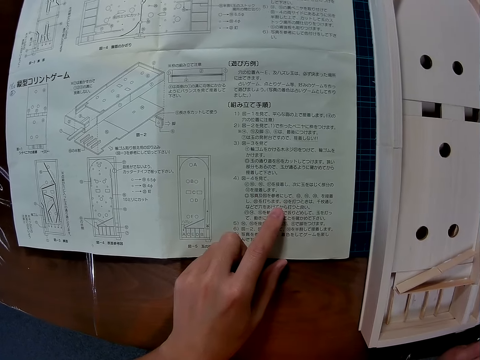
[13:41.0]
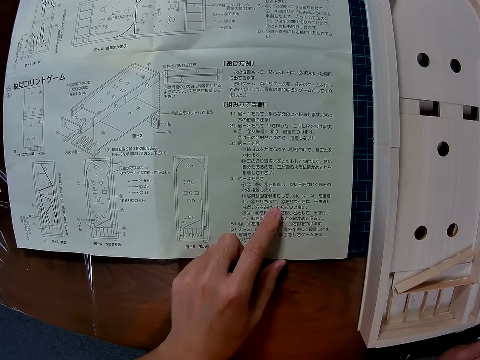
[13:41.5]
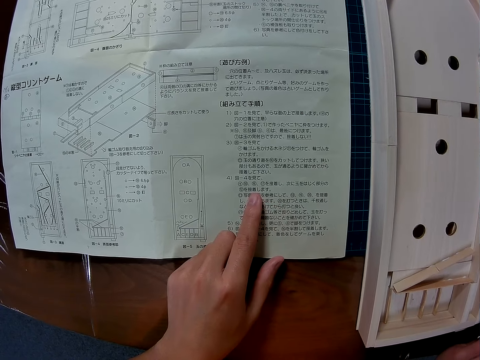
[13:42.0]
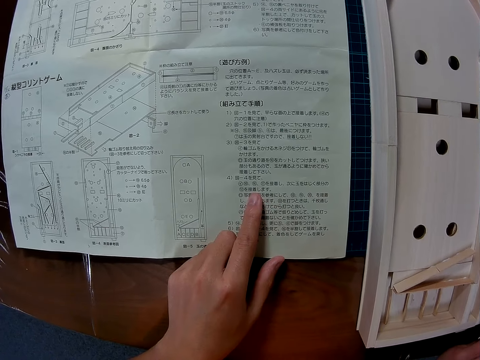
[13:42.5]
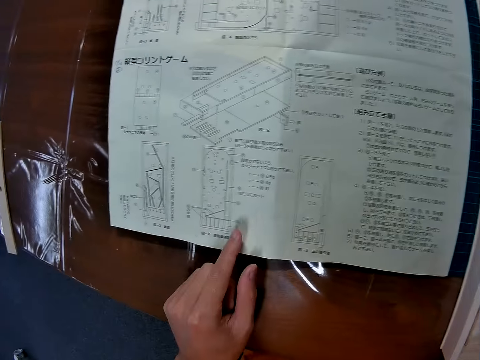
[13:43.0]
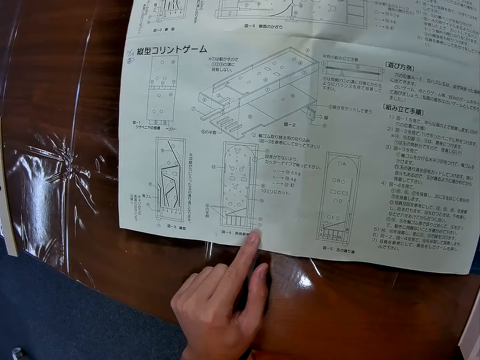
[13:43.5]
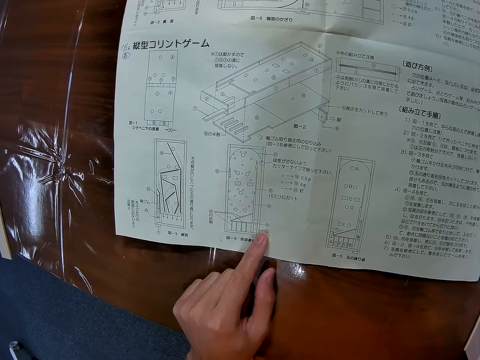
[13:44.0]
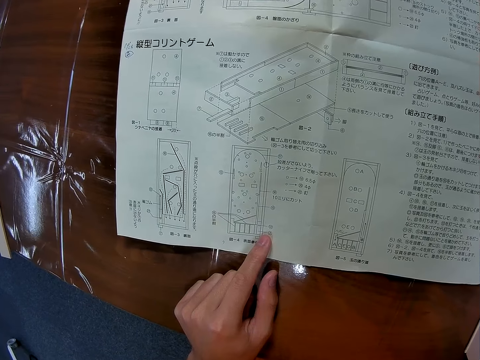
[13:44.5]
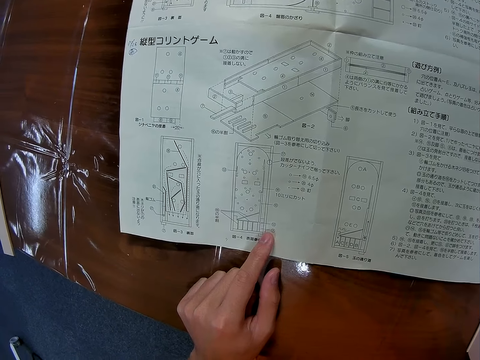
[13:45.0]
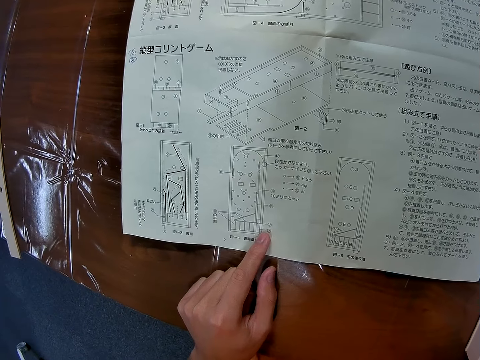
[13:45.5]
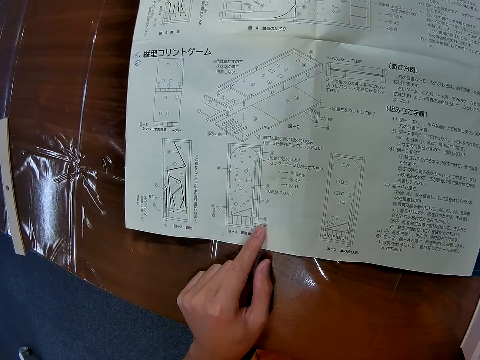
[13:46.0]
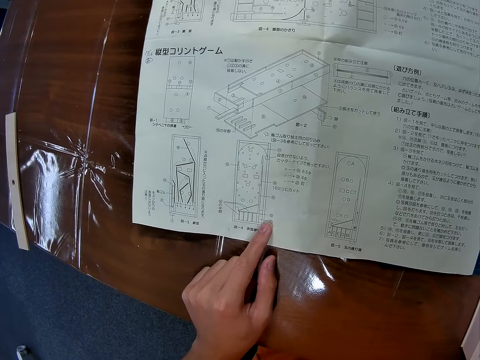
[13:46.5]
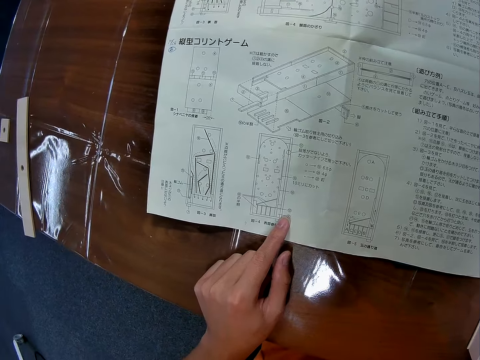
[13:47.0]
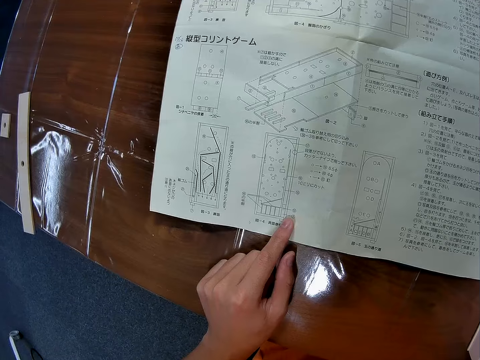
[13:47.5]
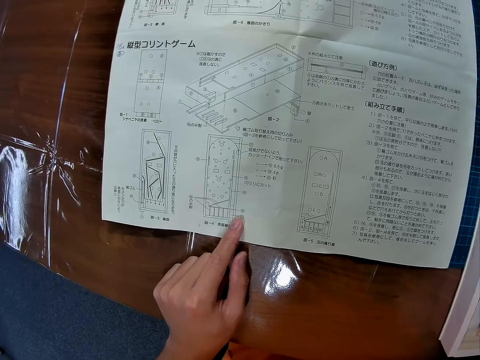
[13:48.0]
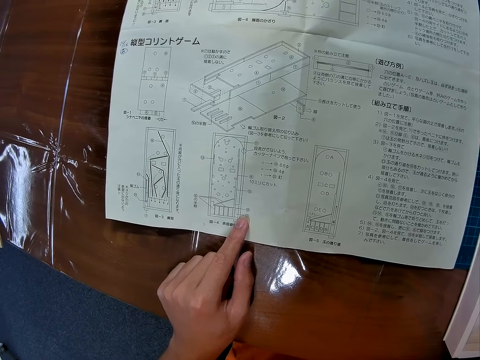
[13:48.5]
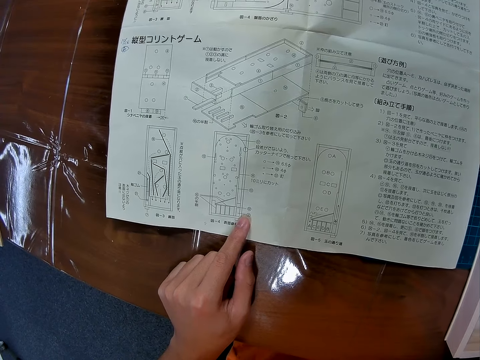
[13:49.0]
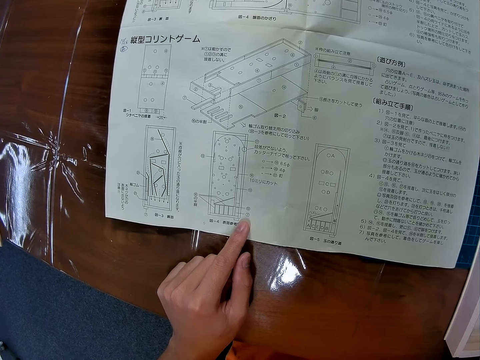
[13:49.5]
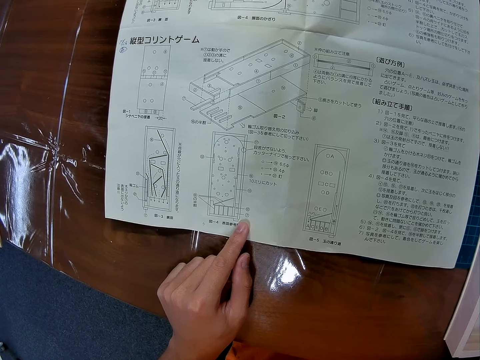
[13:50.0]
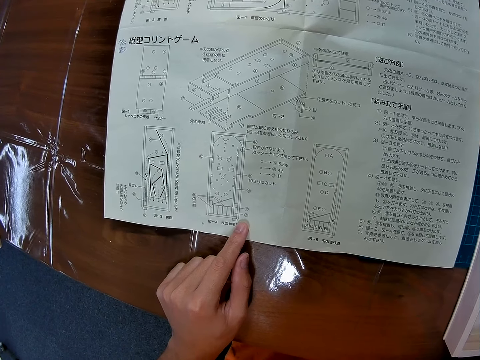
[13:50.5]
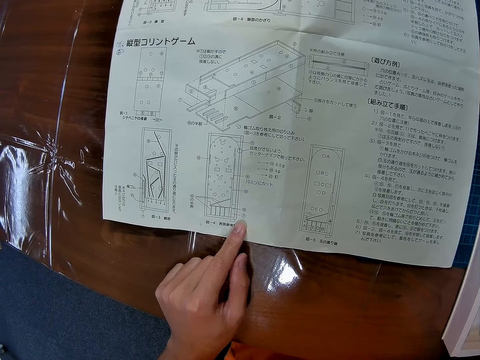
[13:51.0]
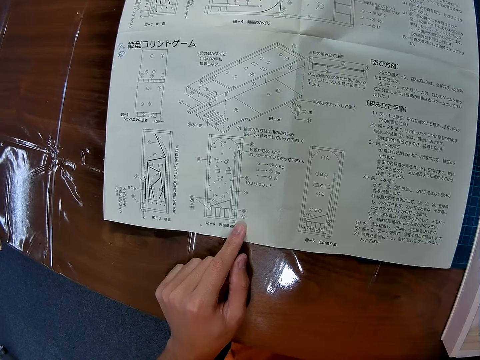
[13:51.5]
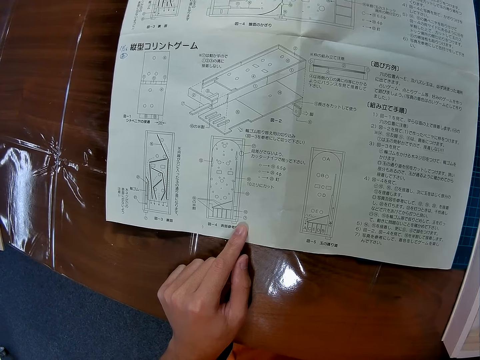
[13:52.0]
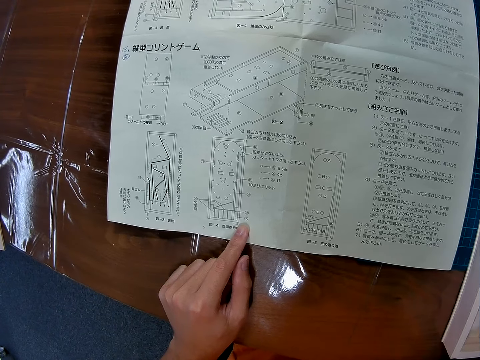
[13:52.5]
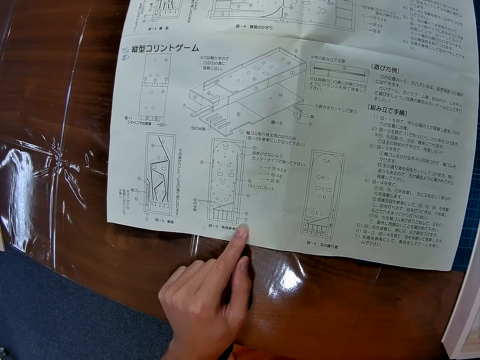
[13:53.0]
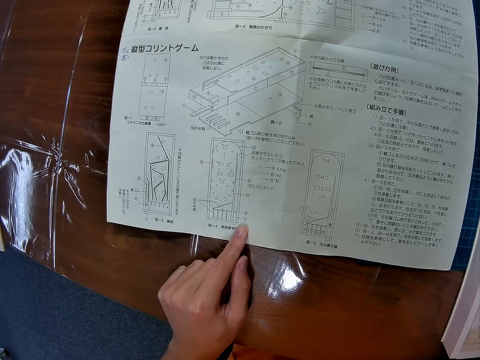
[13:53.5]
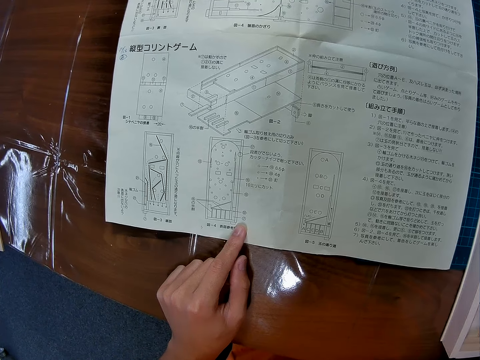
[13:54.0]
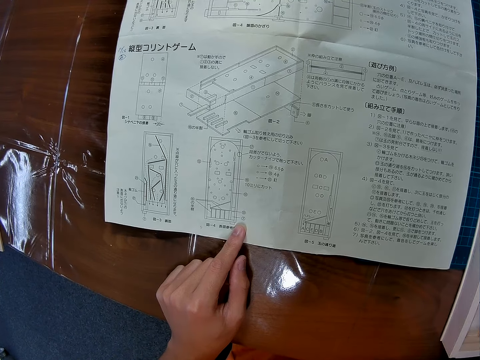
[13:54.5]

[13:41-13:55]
The camera wearer reads the instruction.

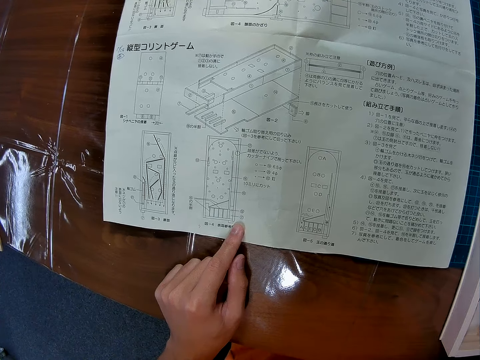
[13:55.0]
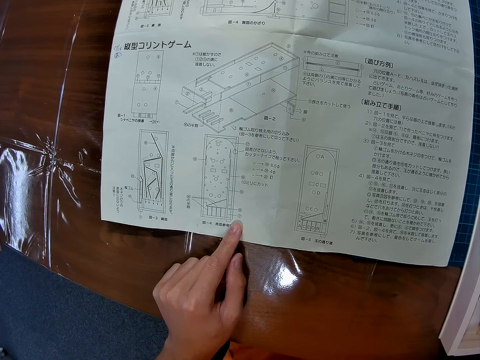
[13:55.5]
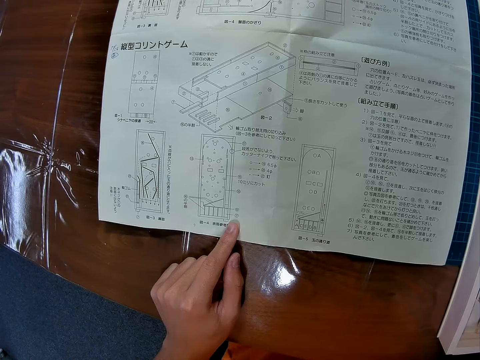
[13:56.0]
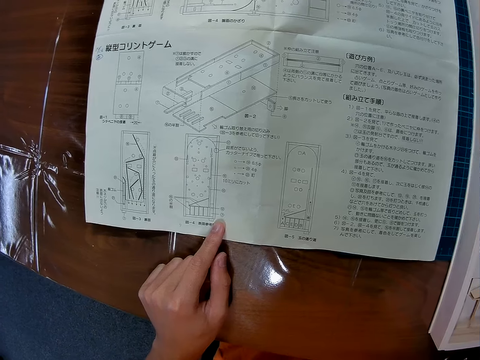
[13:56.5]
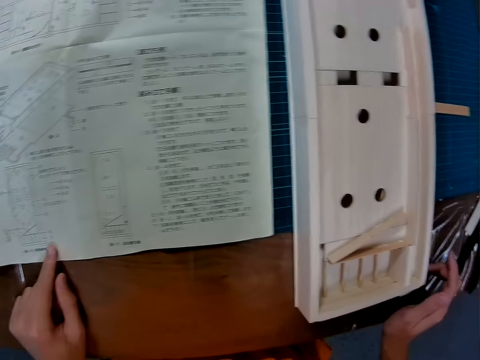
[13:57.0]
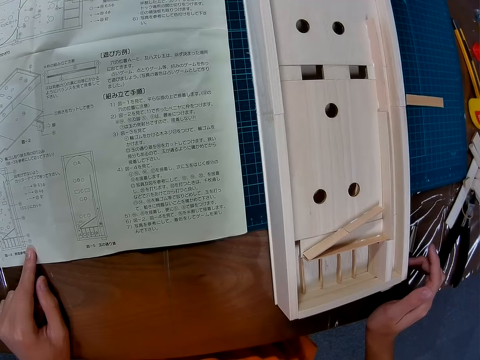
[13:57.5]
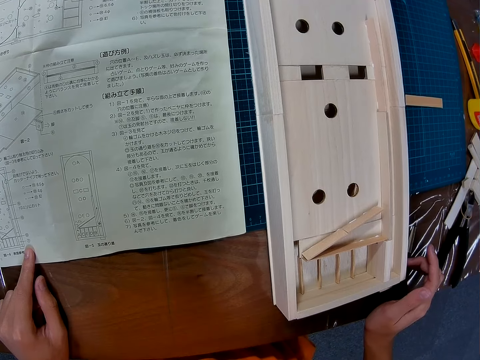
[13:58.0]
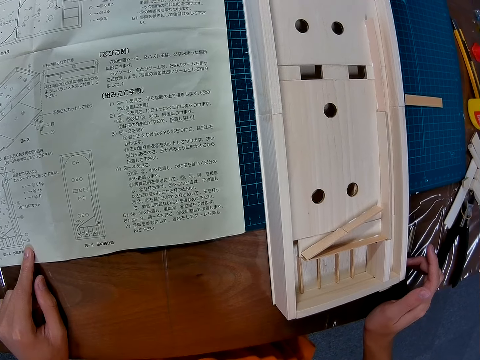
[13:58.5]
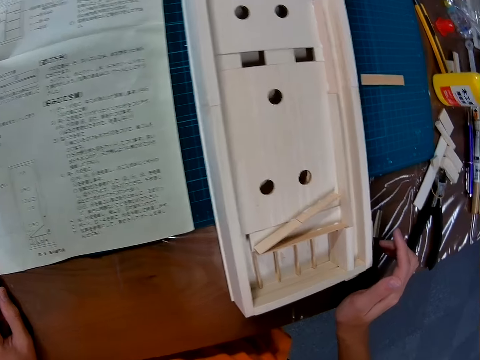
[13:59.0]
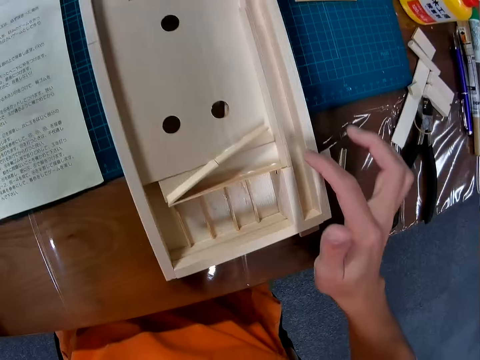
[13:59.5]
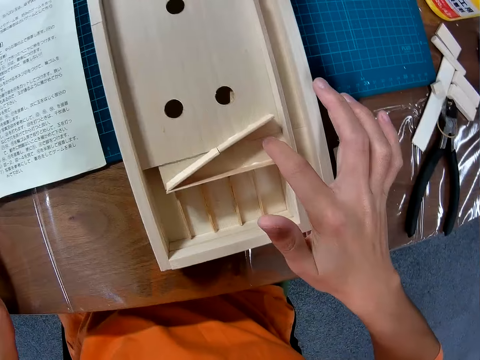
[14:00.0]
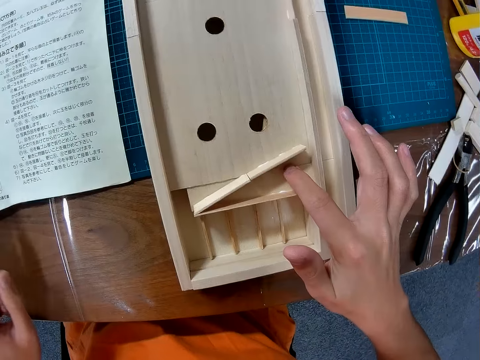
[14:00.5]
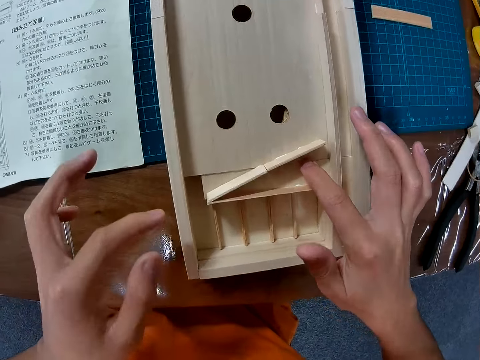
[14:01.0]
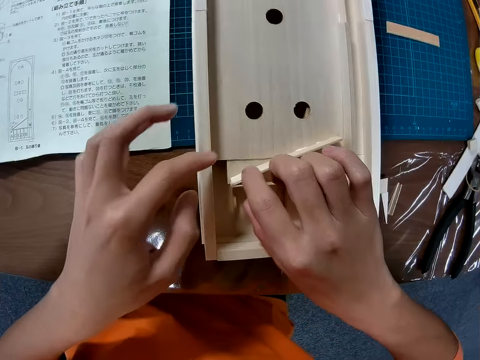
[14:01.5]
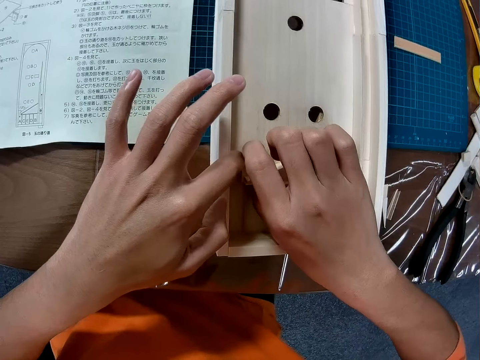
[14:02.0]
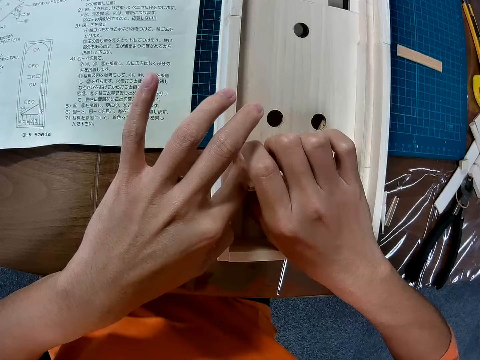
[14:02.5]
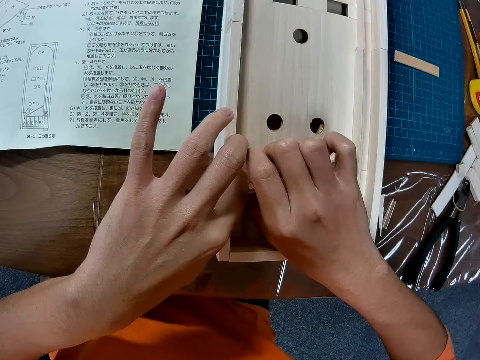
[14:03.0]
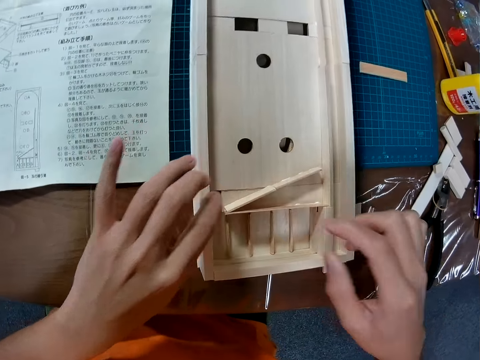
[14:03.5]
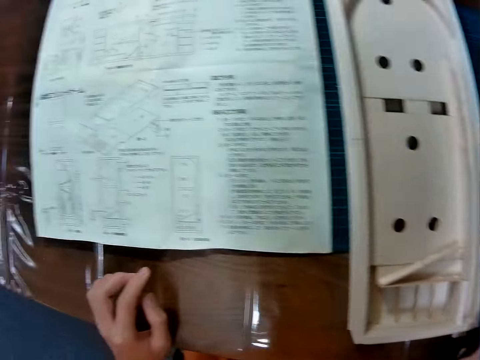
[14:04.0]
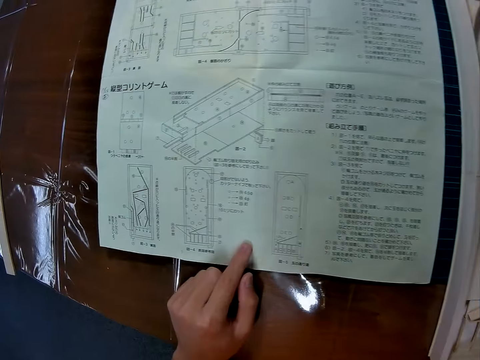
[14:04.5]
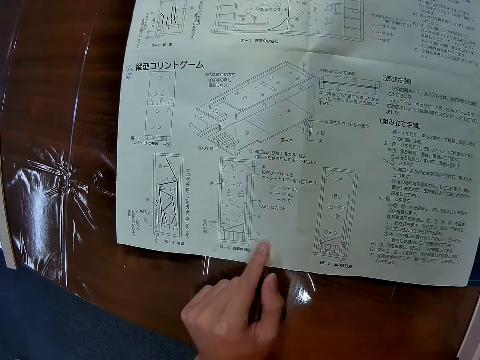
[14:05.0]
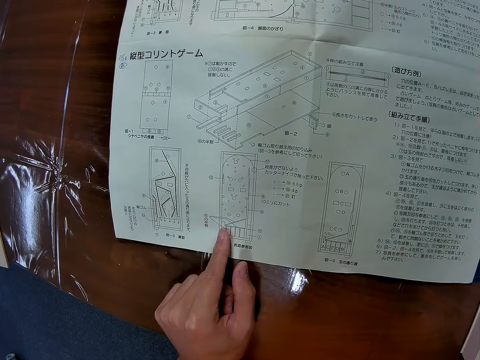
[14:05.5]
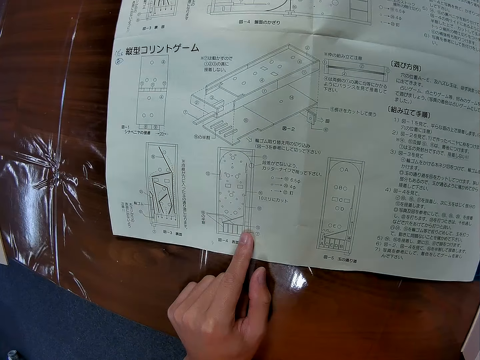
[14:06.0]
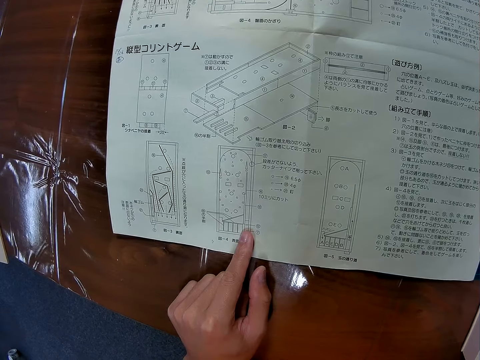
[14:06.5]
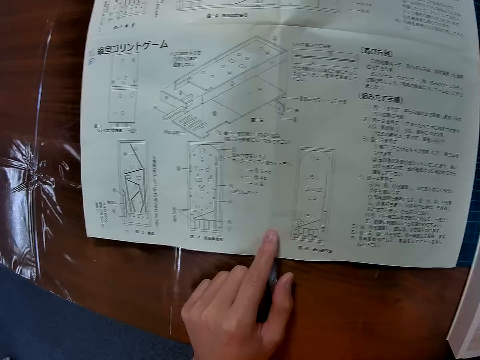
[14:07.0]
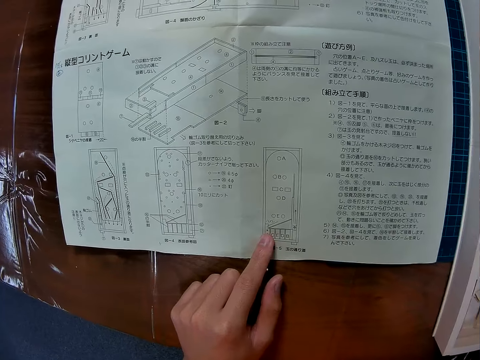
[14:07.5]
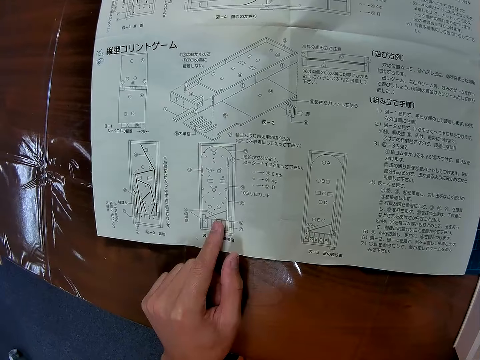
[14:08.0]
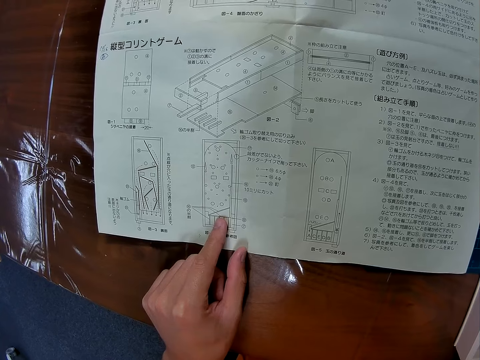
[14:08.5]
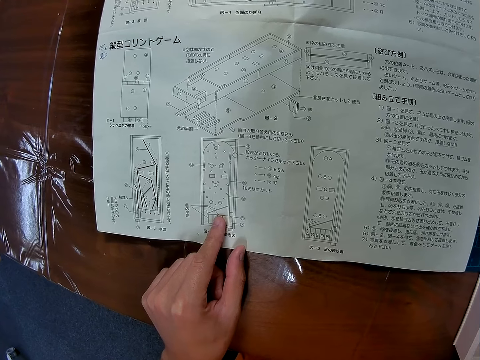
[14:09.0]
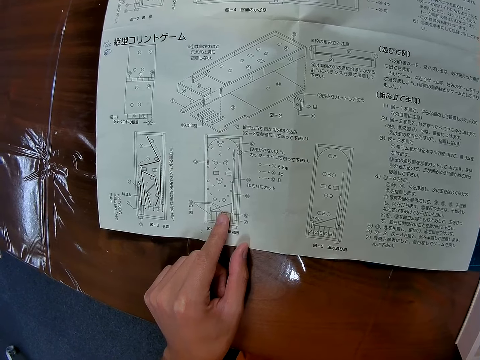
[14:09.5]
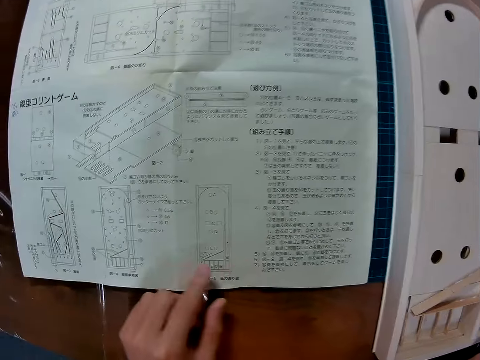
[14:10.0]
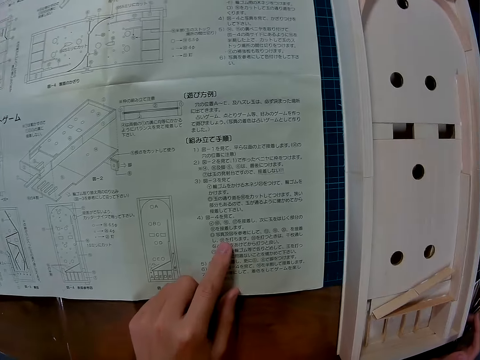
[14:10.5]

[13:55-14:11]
The camera wearer looks towards a wooden model. He touches the wooden model. He adjusts the wood pieces on the wood craft on the table. He studies the woodcraft construction kit manual with his left hand. He adjusts the left-hand index finger on the woodcraft construction kit manual.
